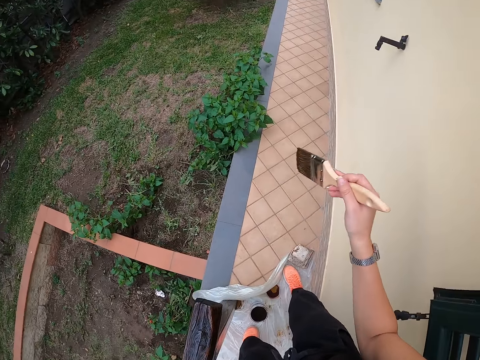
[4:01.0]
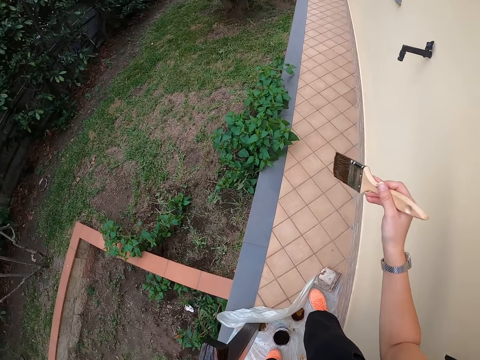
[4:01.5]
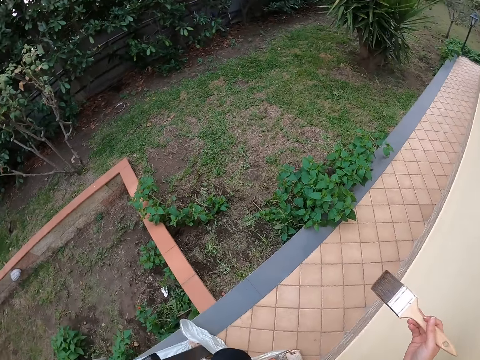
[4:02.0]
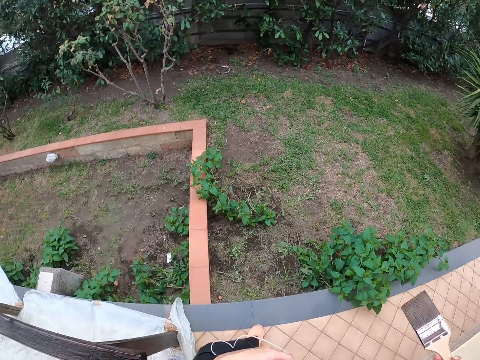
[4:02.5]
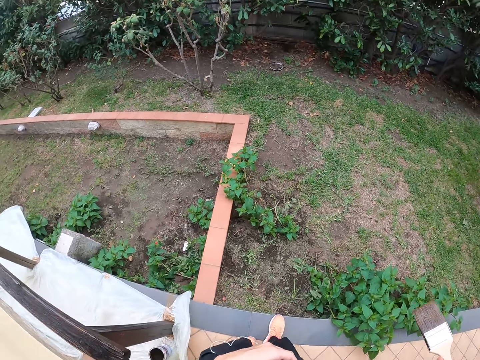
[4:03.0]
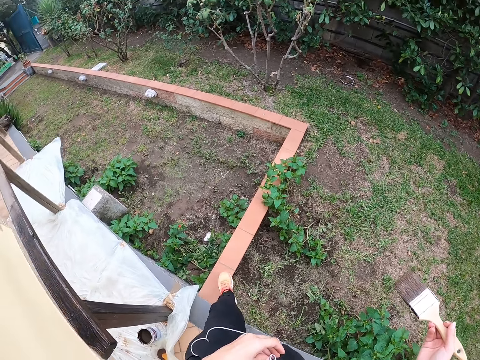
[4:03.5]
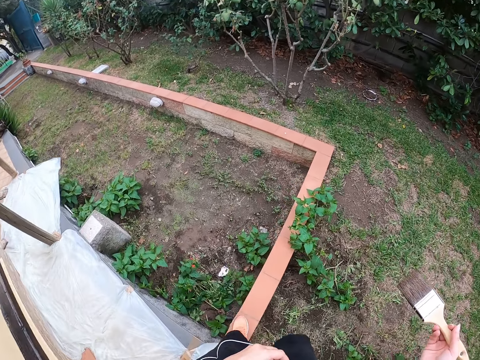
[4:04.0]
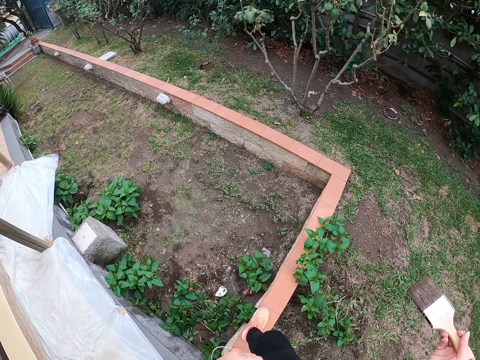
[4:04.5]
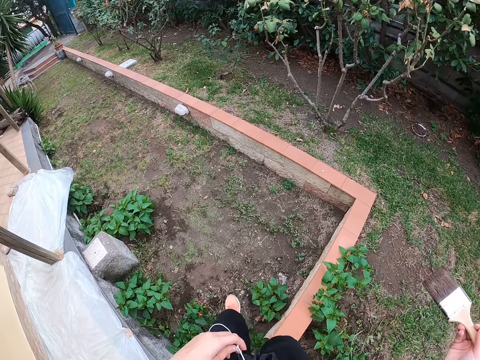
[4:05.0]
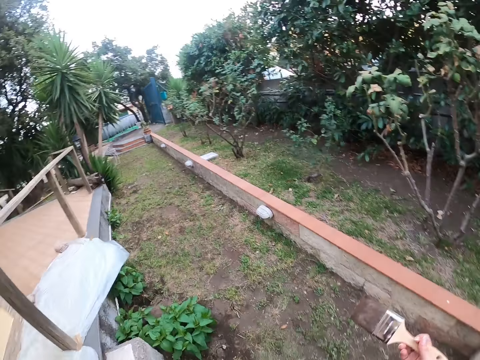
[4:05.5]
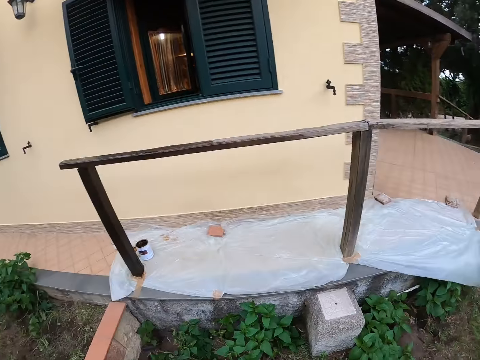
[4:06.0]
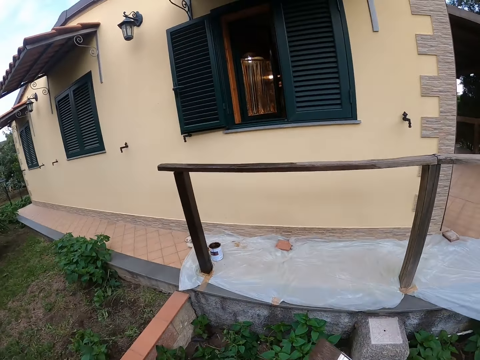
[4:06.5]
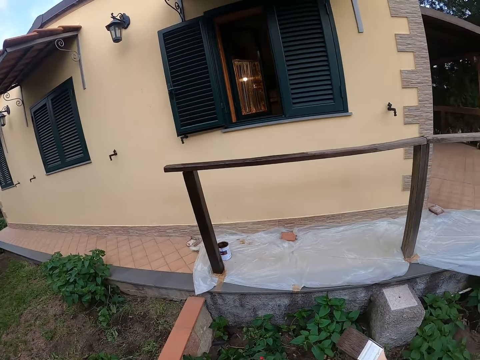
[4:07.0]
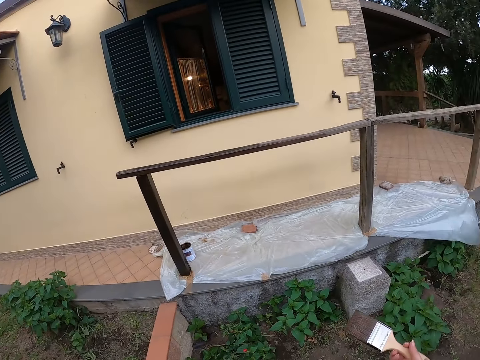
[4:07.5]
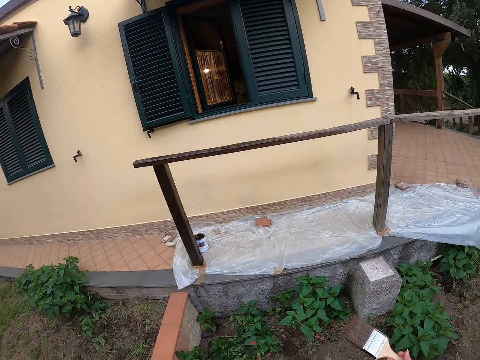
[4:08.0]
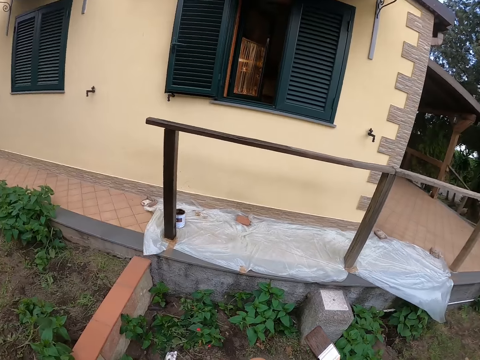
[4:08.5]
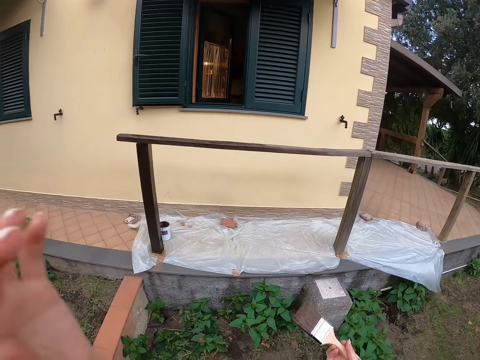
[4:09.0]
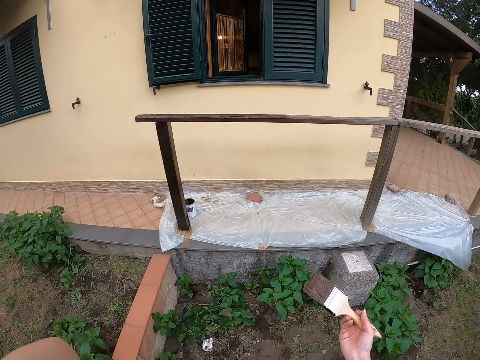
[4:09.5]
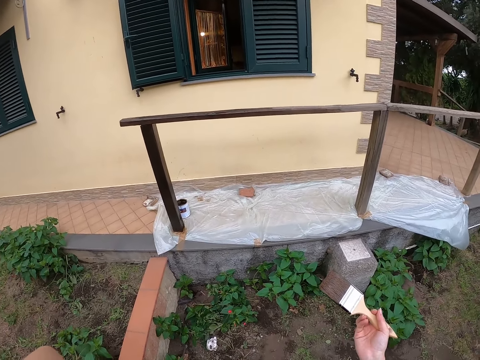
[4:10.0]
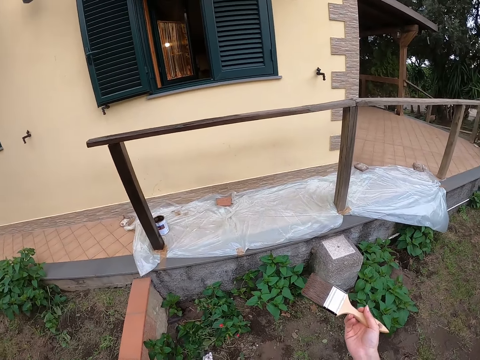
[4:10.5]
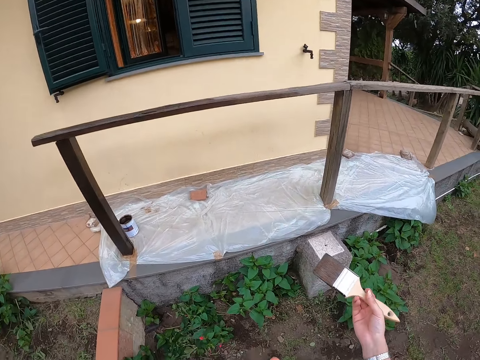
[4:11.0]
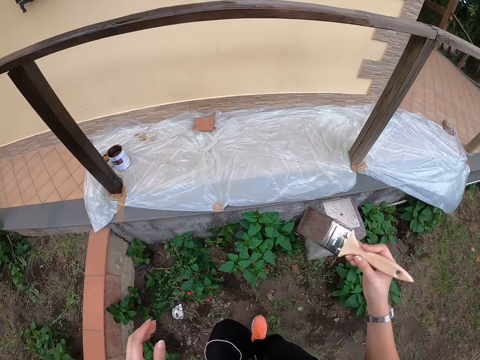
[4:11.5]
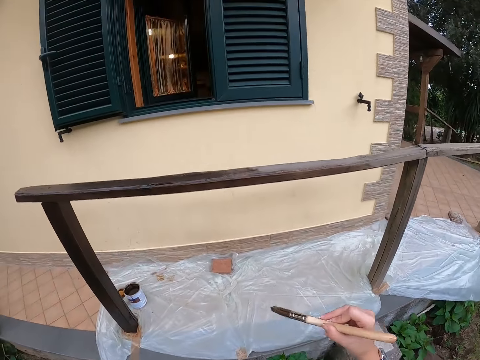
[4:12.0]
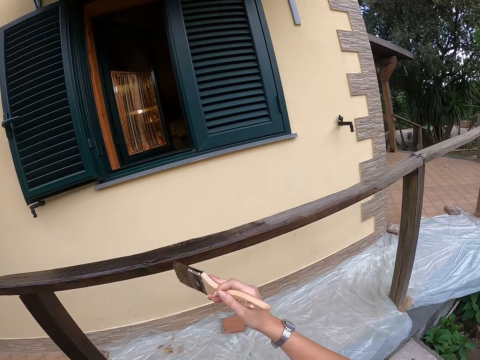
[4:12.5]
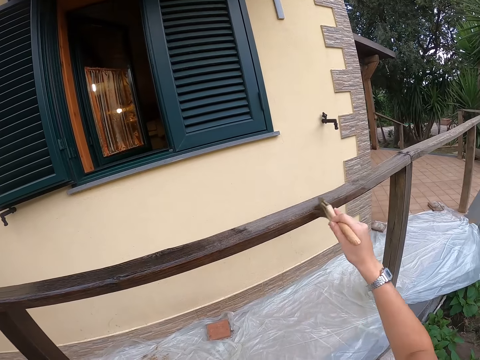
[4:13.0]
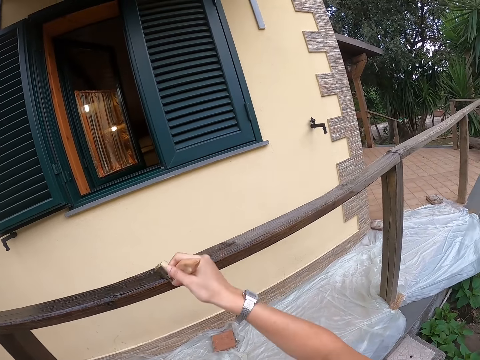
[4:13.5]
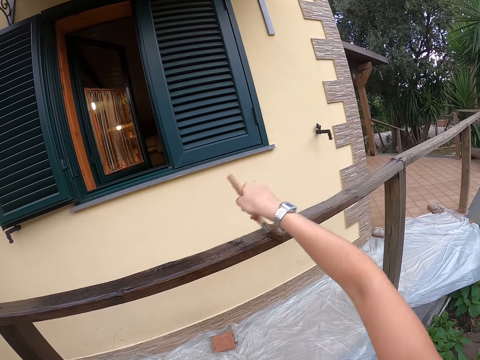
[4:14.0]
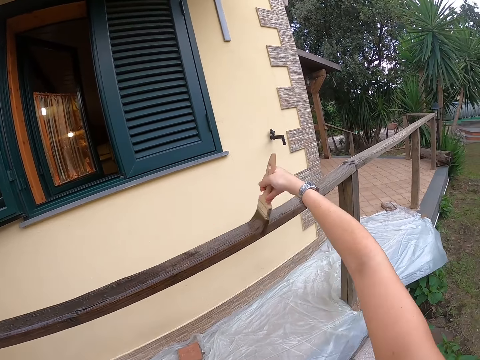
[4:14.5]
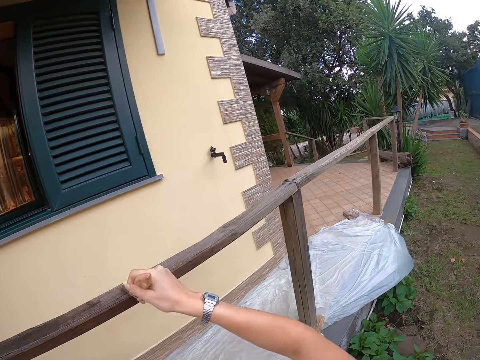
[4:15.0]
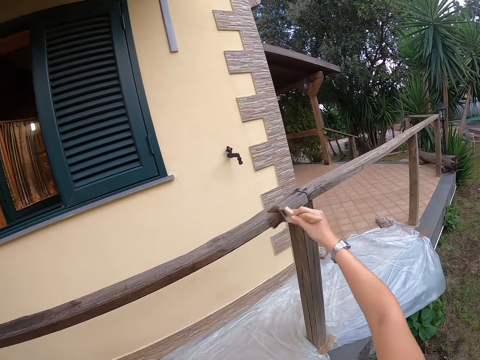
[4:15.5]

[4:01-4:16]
The camera wearer walks on the flower bed. They move down the gangway. They paint the railing with the brush.

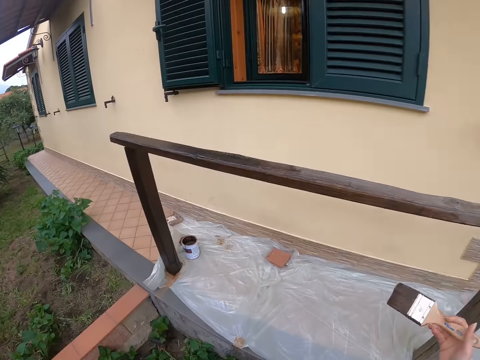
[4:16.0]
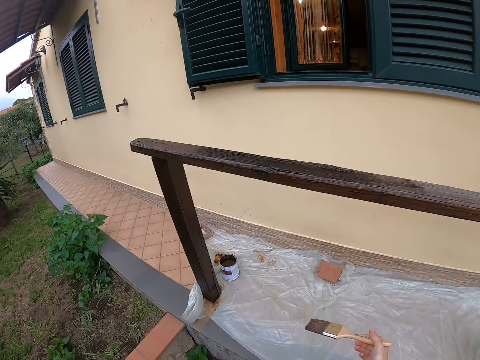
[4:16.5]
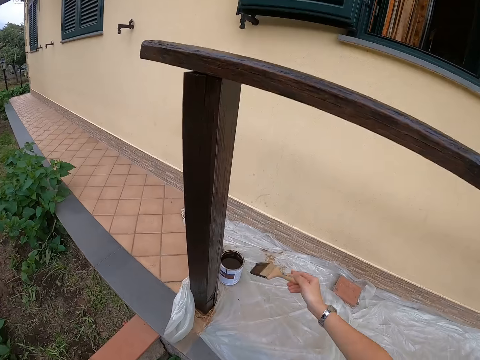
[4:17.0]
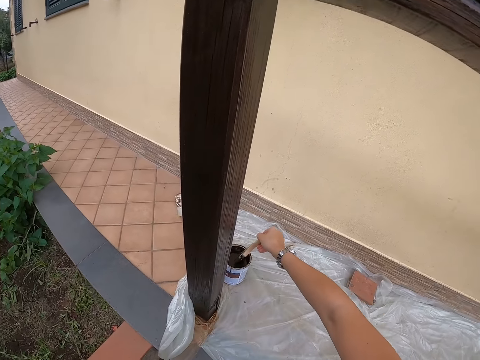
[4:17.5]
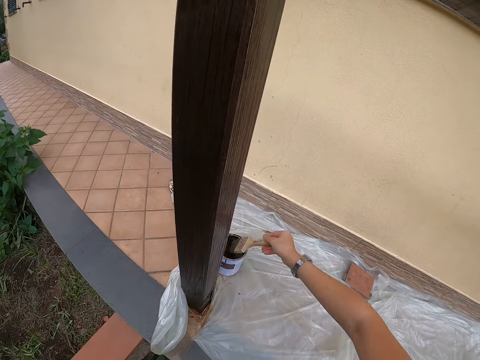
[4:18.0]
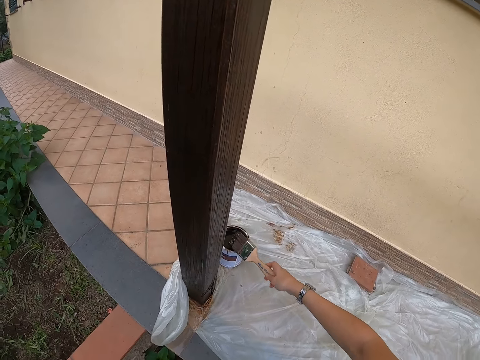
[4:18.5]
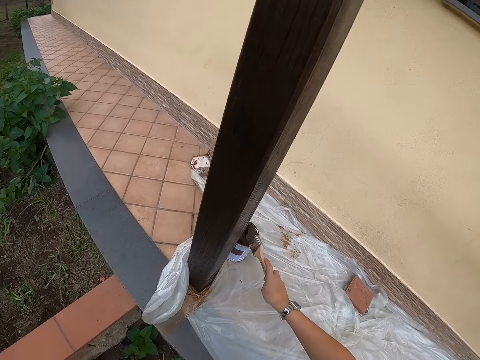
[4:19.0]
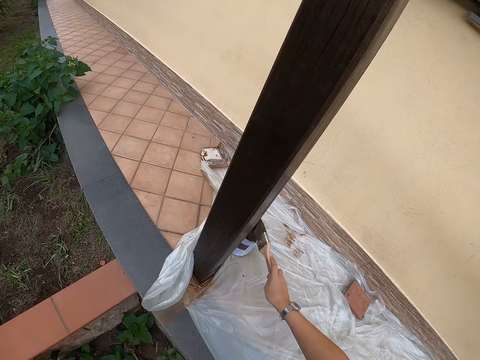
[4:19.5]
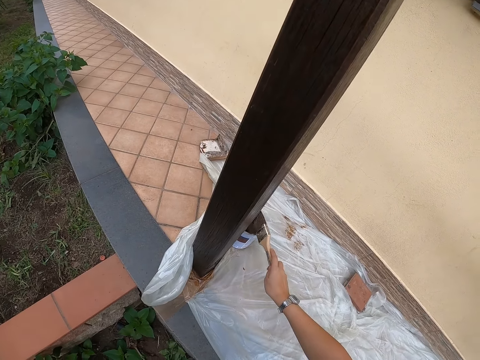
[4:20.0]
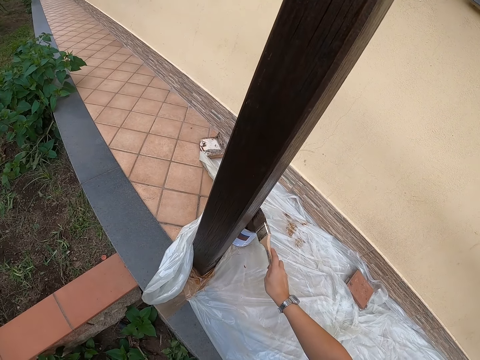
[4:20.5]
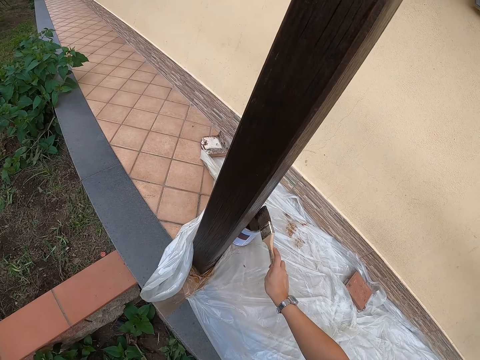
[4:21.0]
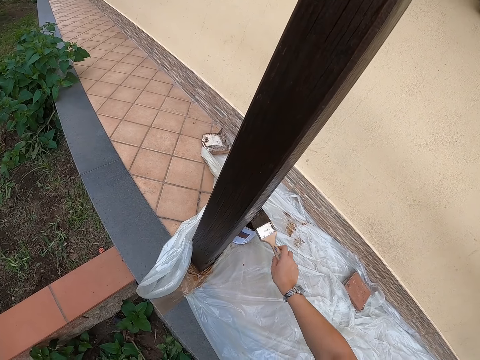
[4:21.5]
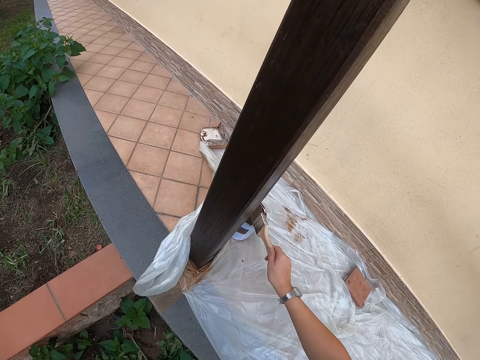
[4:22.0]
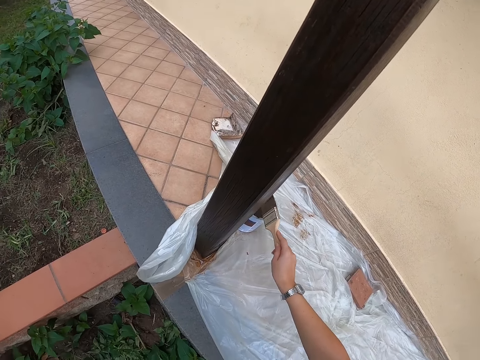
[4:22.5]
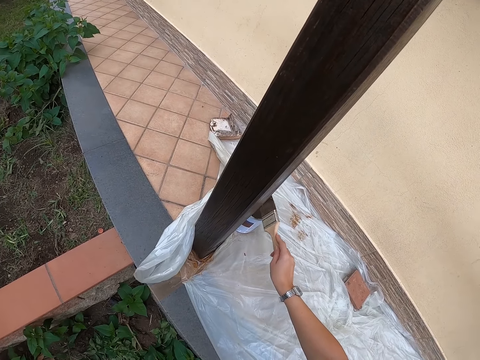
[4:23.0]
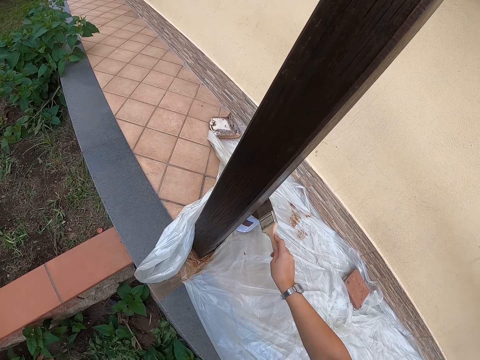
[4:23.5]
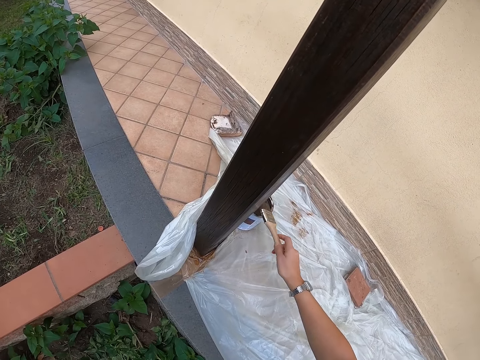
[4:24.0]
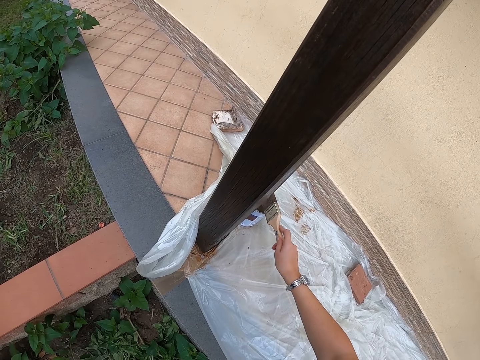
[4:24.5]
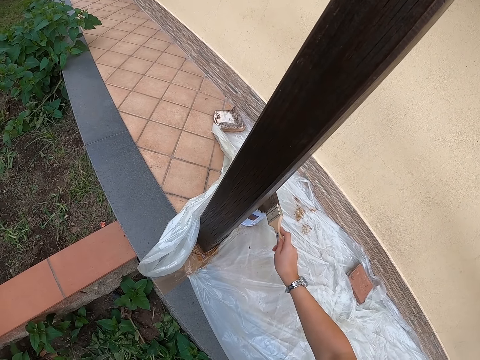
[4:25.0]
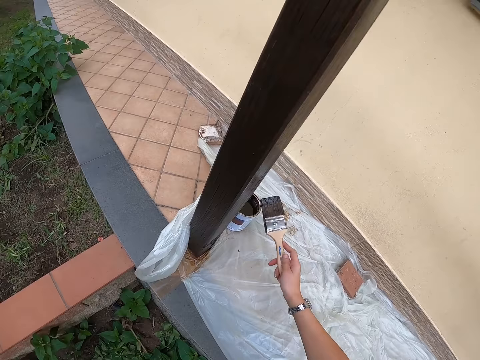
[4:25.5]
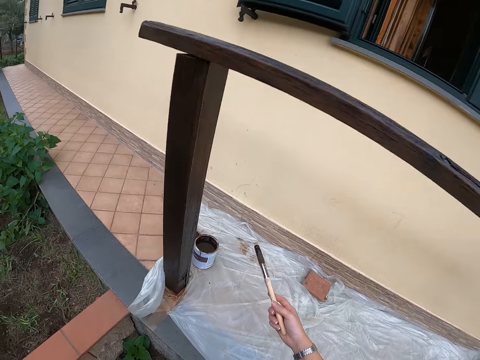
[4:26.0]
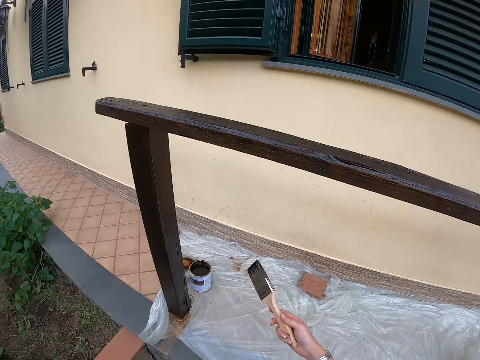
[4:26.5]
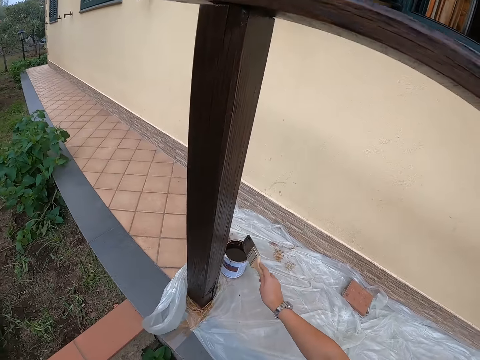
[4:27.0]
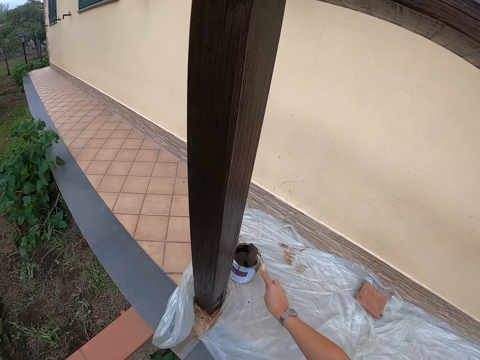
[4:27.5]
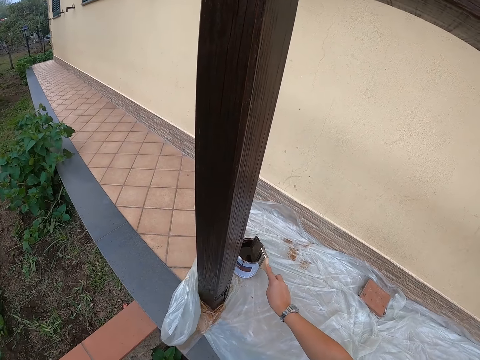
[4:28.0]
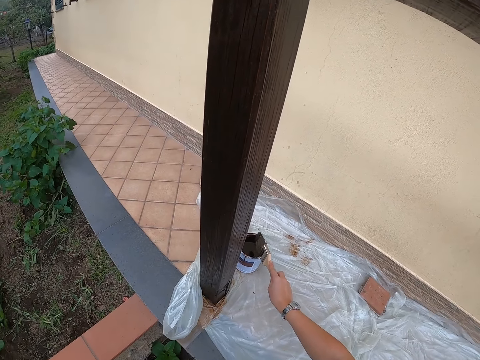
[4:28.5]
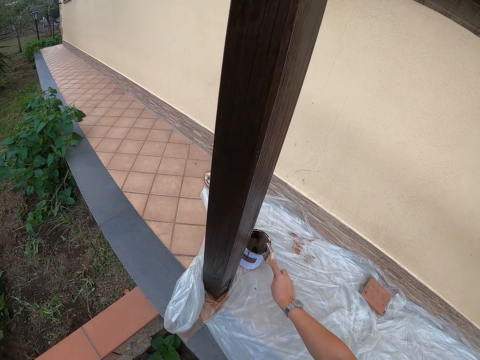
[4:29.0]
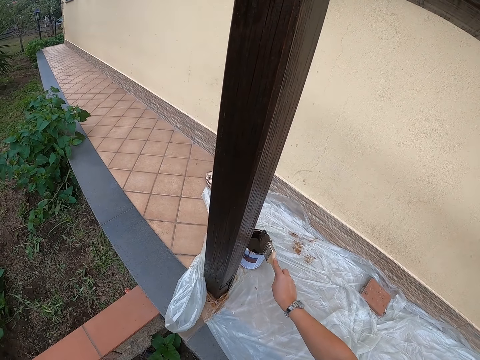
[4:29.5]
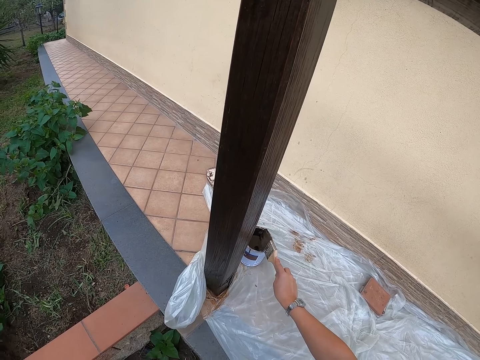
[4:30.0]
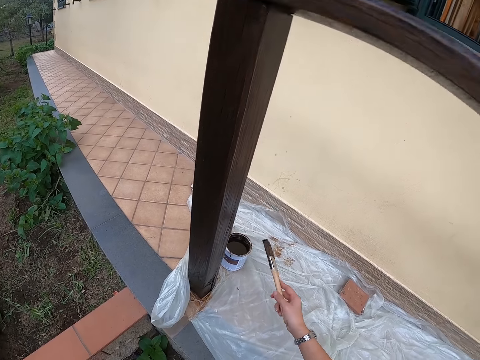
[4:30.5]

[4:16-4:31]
The camera wearer dips the brush into the paint container or paint can. They hit the brush on the paint container. They wipe the excess paint on the paint can.
